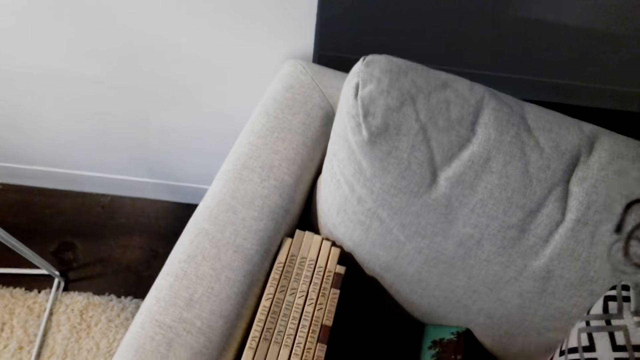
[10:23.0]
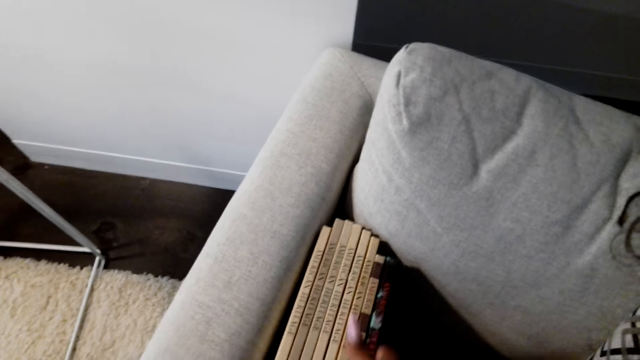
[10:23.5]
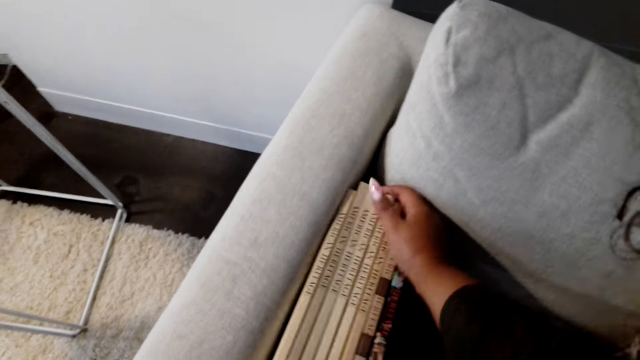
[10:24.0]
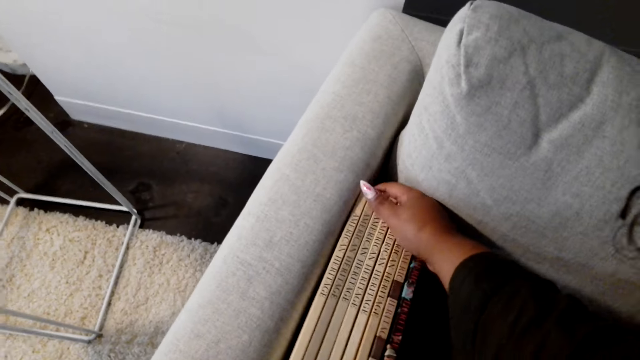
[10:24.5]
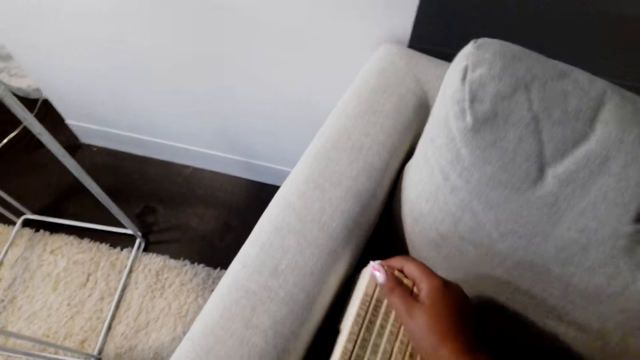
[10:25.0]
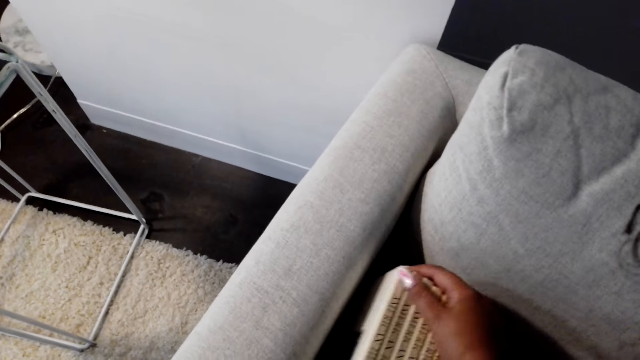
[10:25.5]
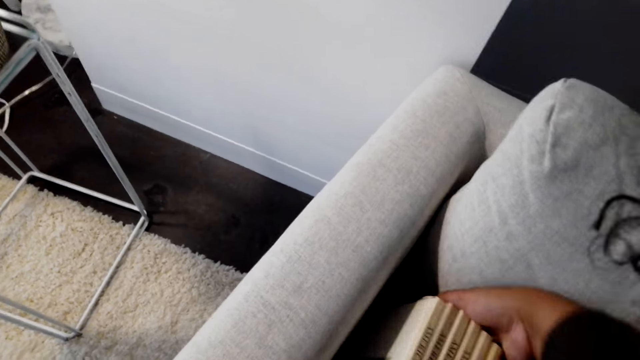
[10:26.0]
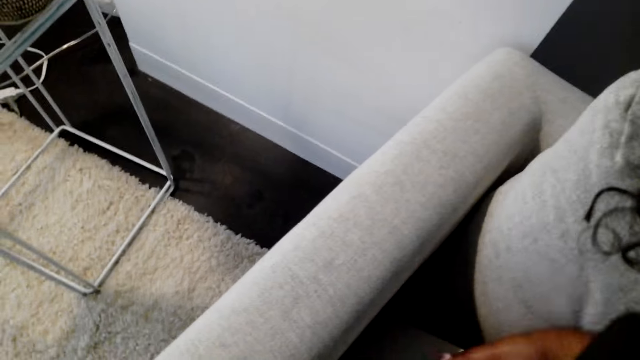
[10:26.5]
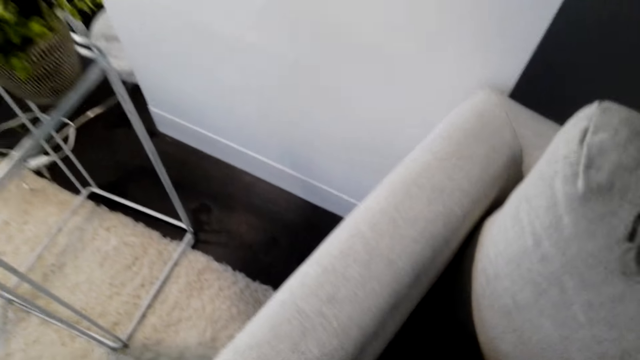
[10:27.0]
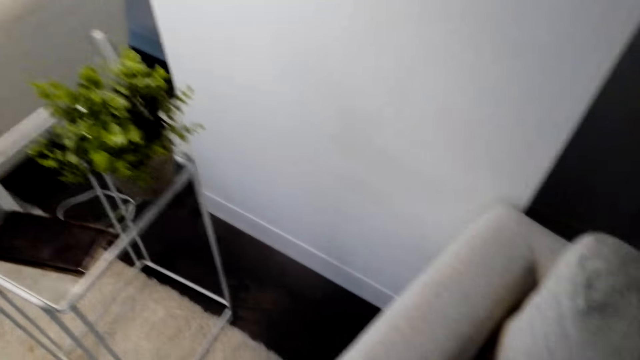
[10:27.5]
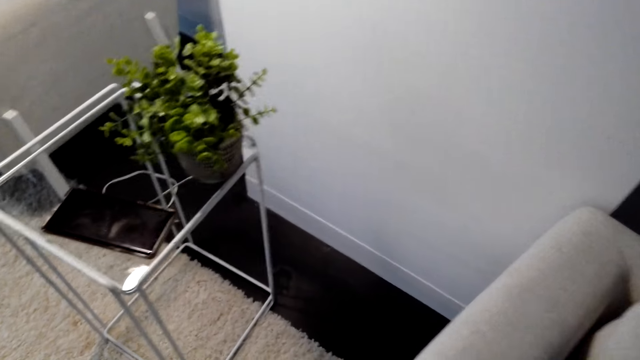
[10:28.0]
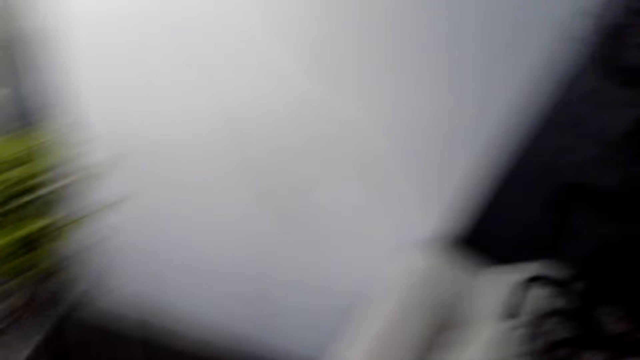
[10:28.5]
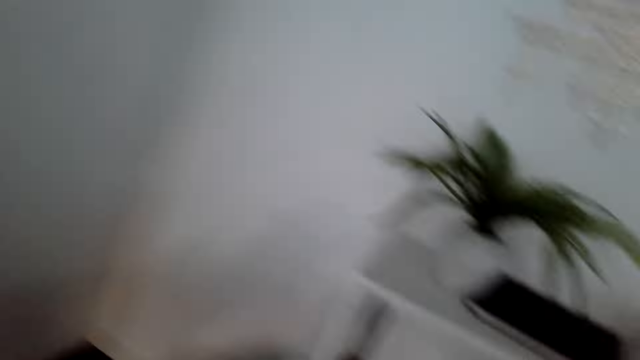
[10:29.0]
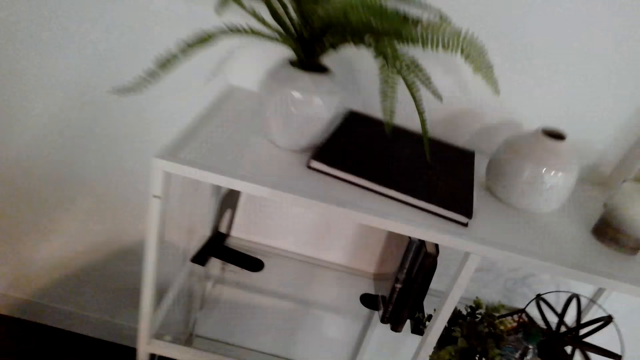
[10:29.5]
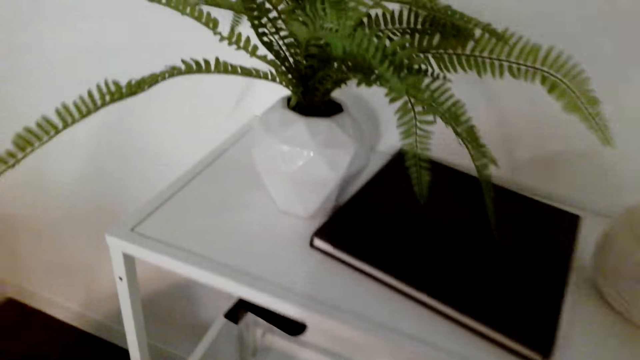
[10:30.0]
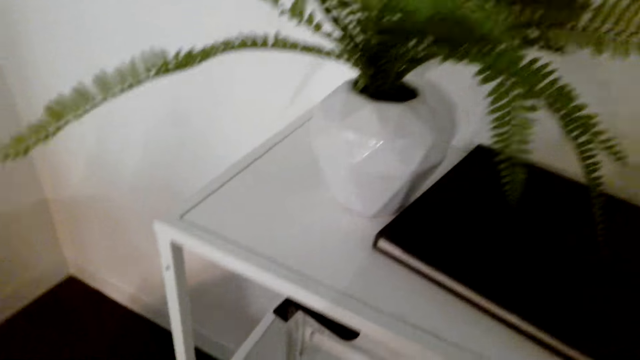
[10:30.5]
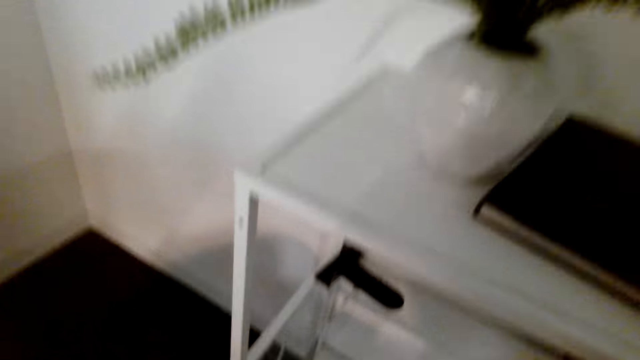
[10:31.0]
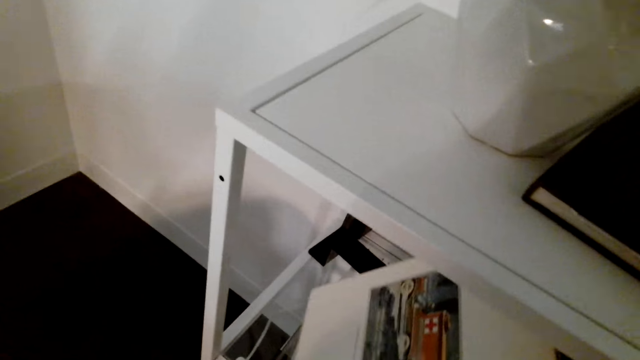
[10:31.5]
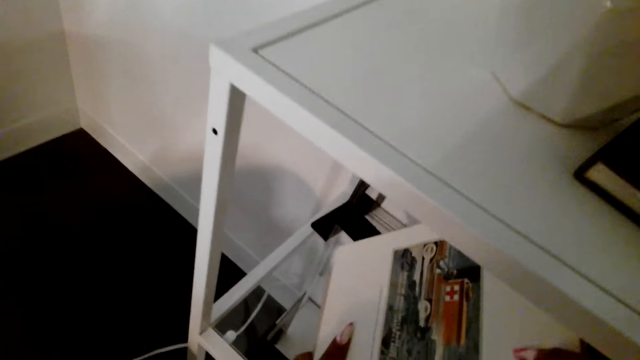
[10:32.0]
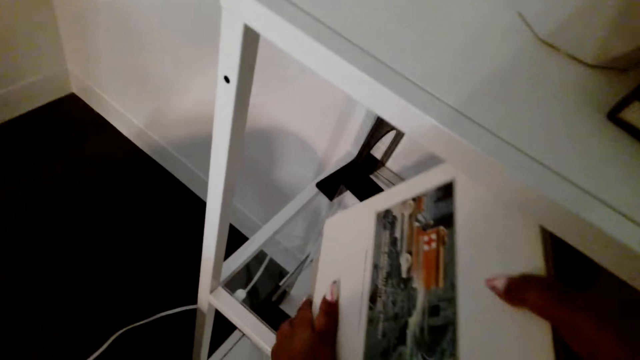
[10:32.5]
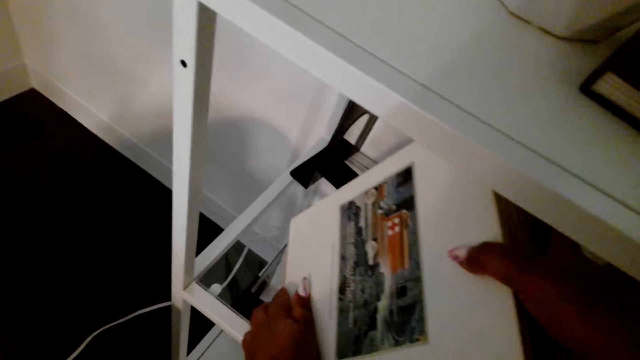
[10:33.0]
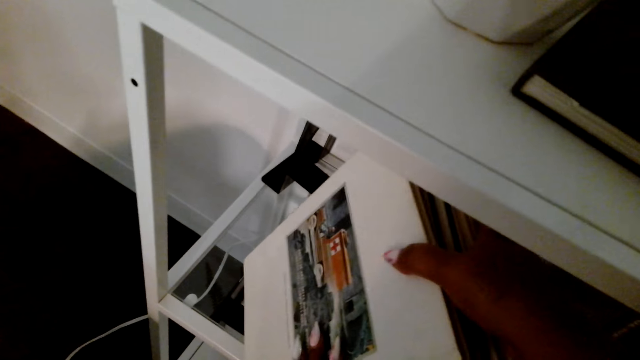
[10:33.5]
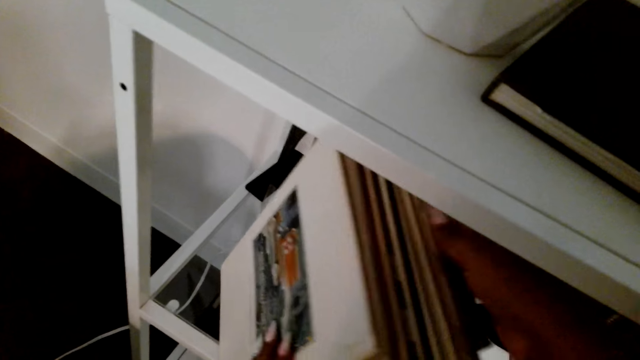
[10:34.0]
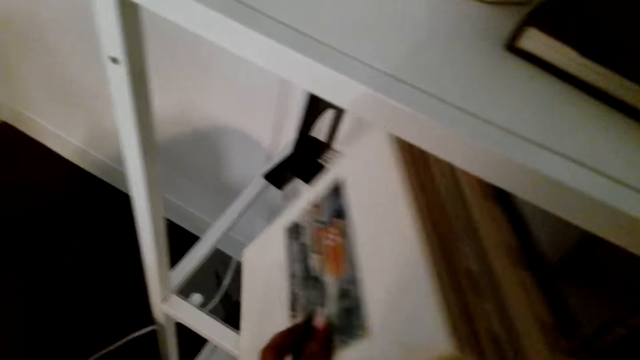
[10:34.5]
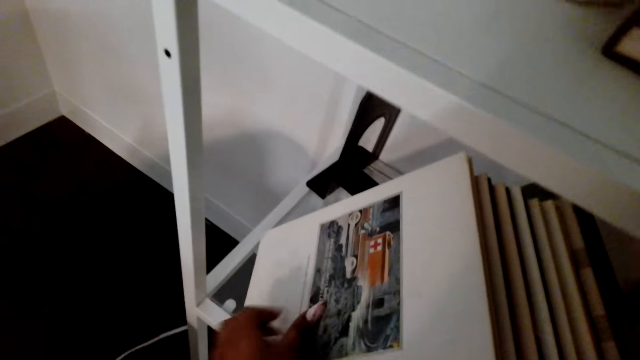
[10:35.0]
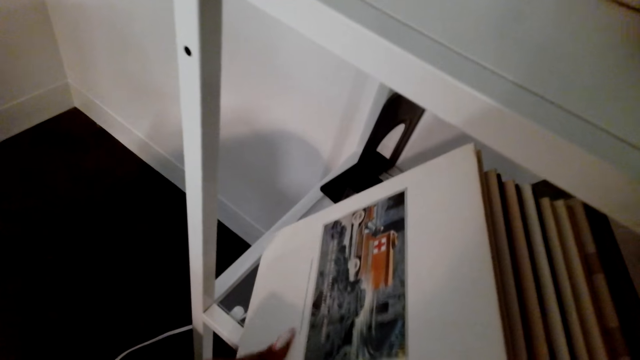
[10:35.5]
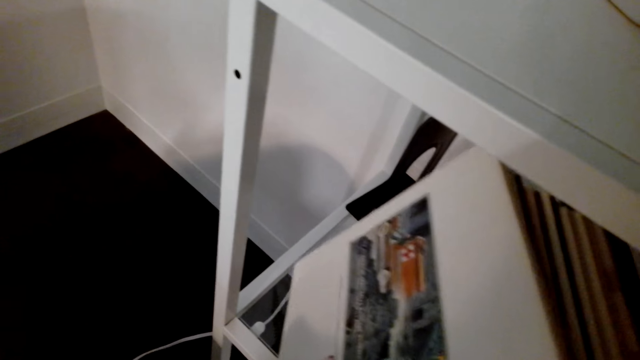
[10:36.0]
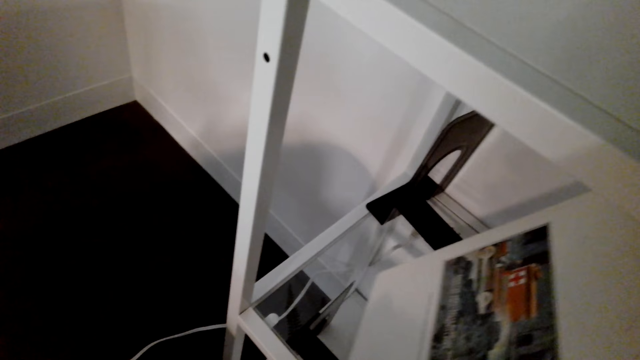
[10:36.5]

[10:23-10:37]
The camera wearer picks books from the chair. They move around the room. They arrange the books in the shelf. They place the books in the bookcase.

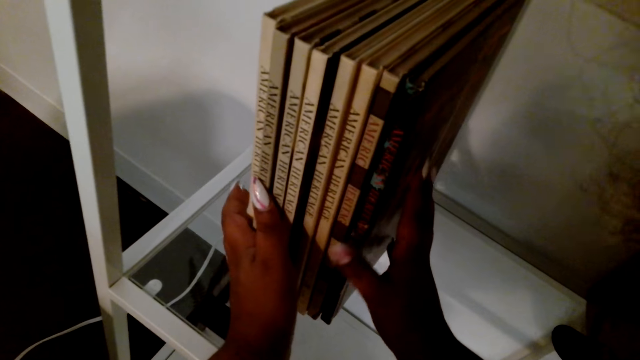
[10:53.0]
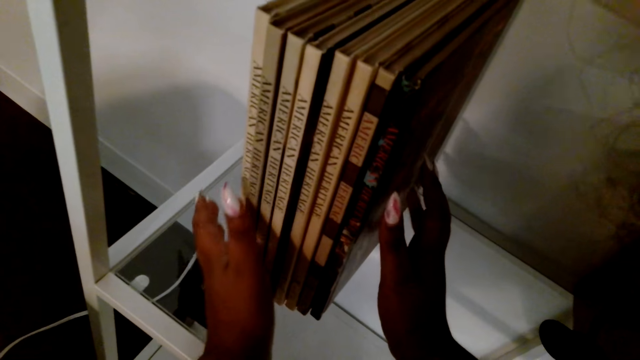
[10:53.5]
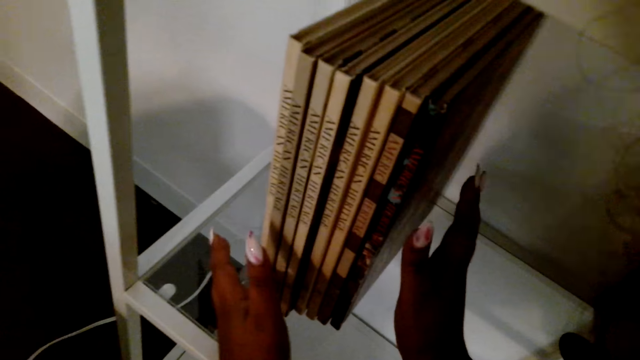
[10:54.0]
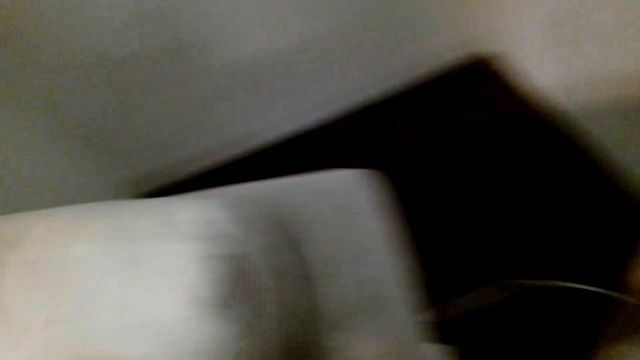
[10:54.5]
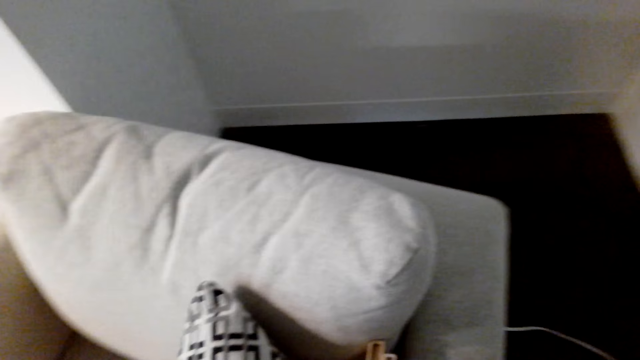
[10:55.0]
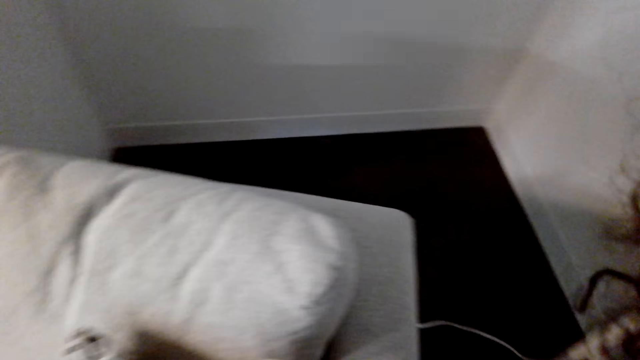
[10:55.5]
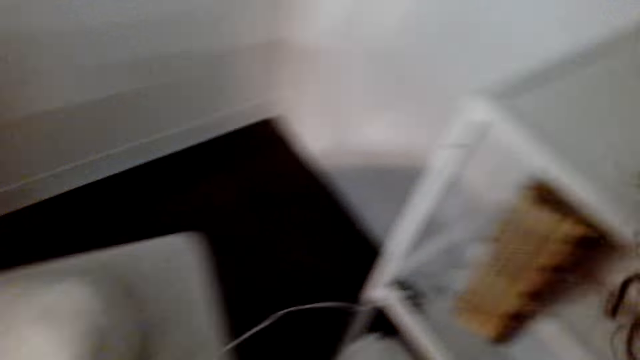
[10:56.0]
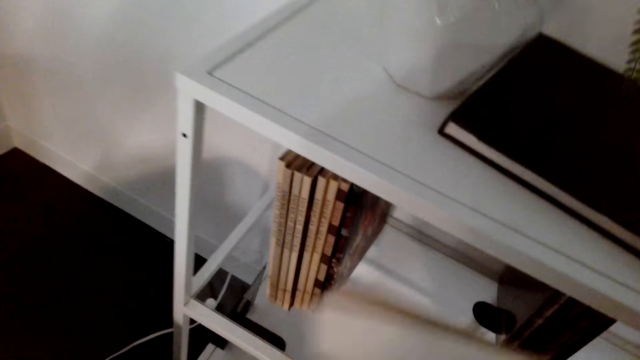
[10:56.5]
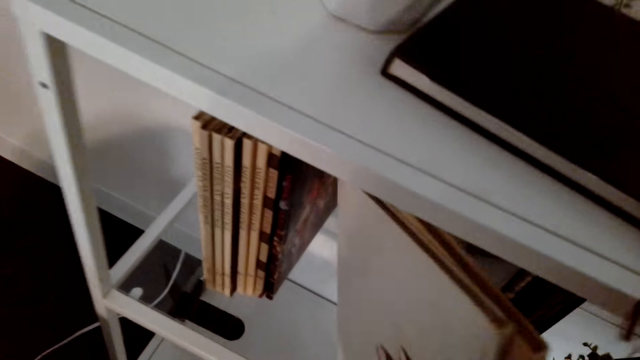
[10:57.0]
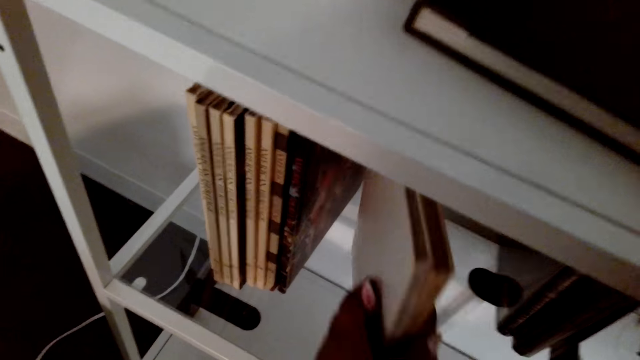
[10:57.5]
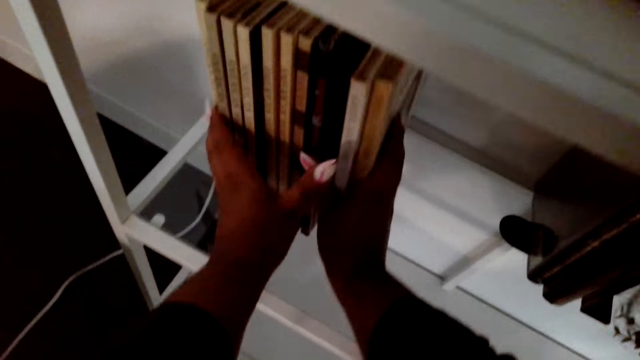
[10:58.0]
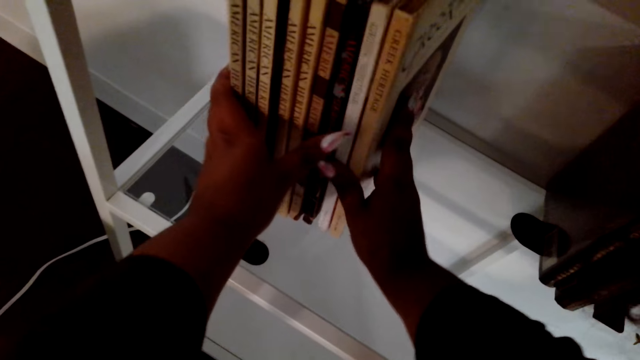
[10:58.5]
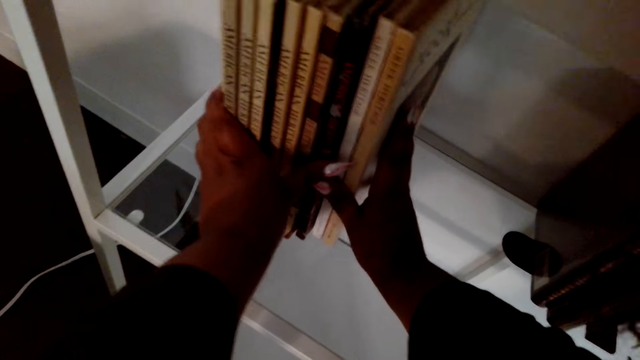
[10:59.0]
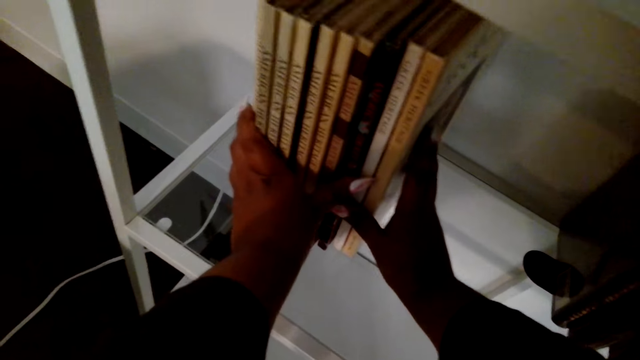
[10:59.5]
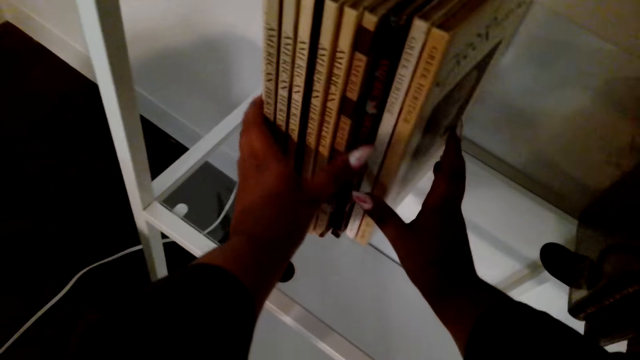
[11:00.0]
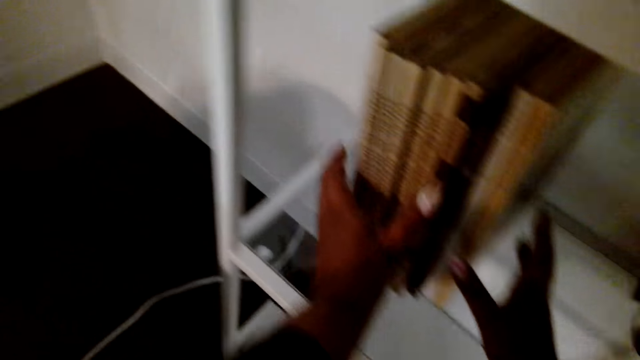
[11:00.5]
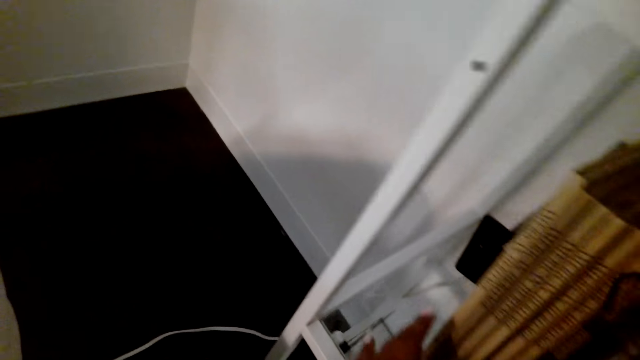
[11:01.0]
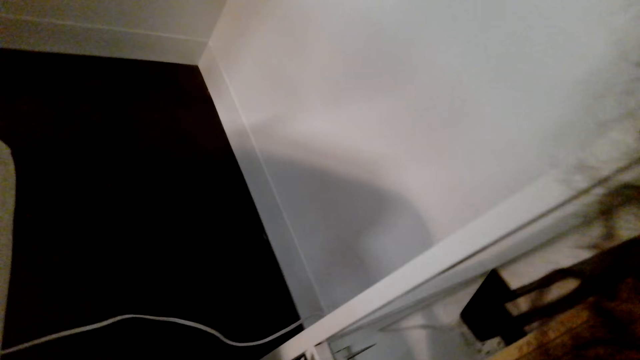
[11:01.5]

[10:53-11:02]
The camera wearer turns around the room. They arrange books in the shelf.
